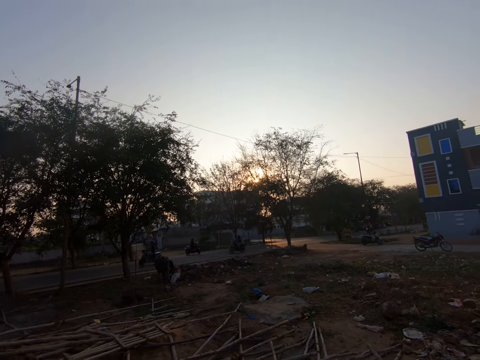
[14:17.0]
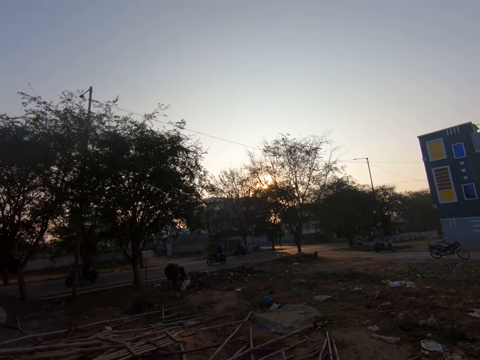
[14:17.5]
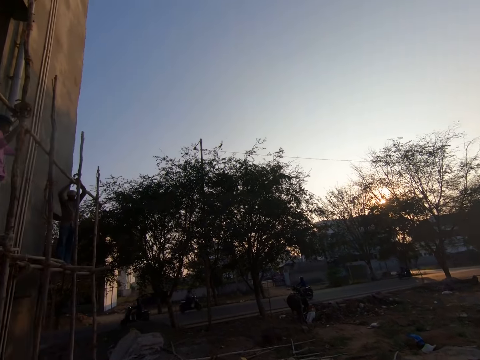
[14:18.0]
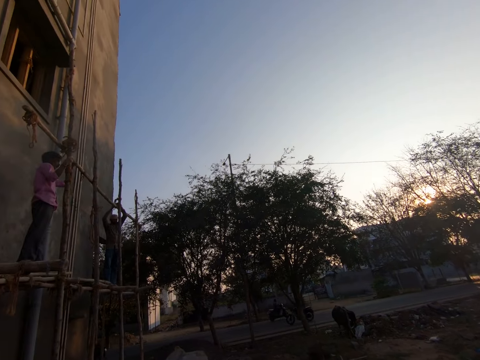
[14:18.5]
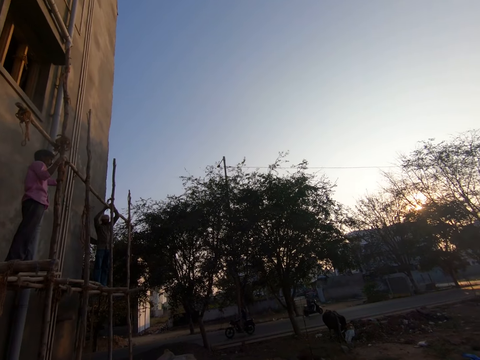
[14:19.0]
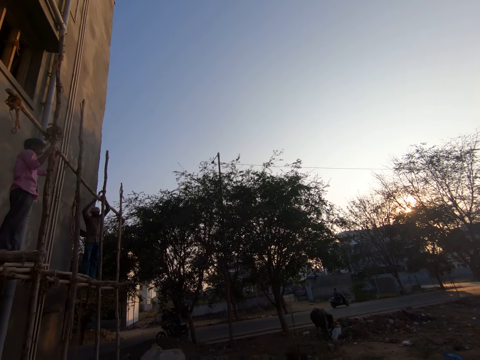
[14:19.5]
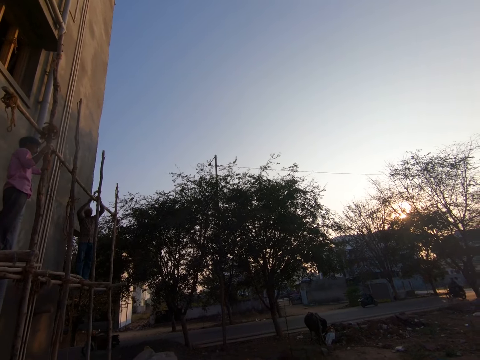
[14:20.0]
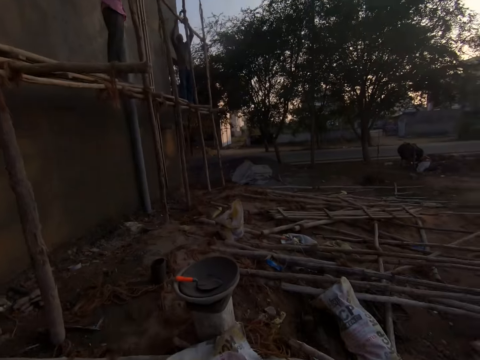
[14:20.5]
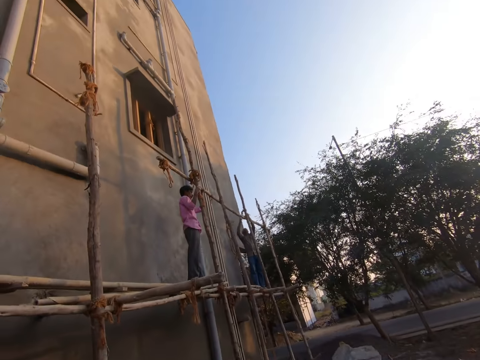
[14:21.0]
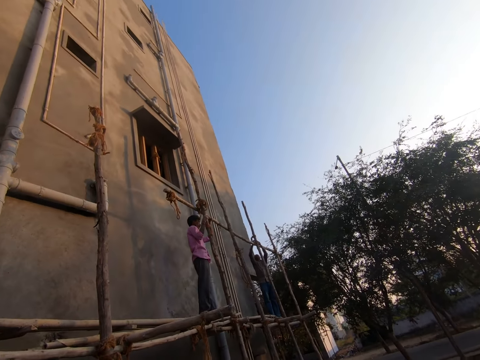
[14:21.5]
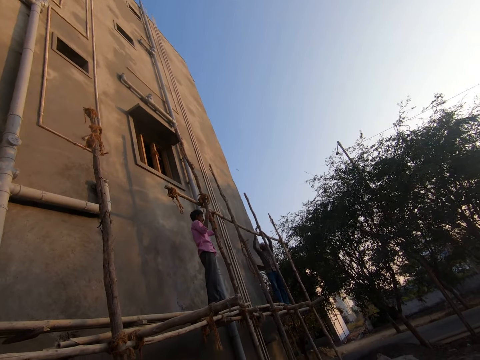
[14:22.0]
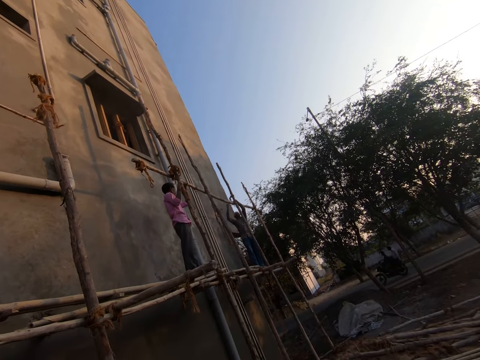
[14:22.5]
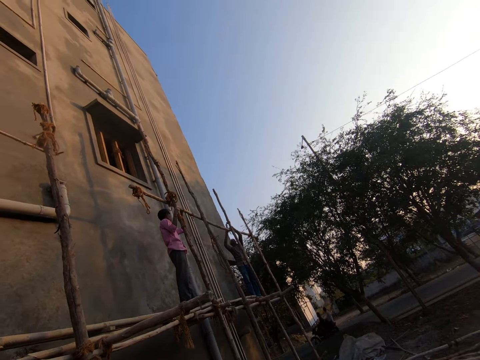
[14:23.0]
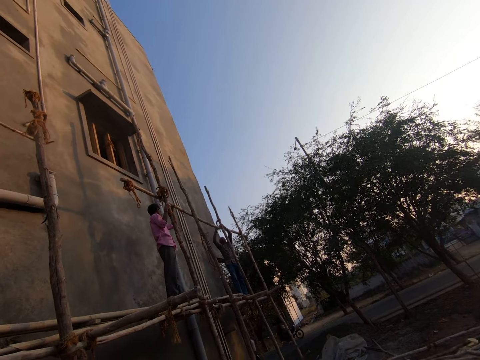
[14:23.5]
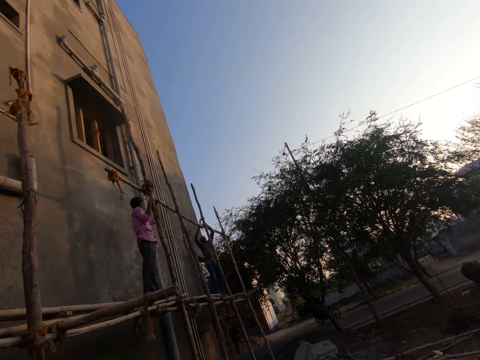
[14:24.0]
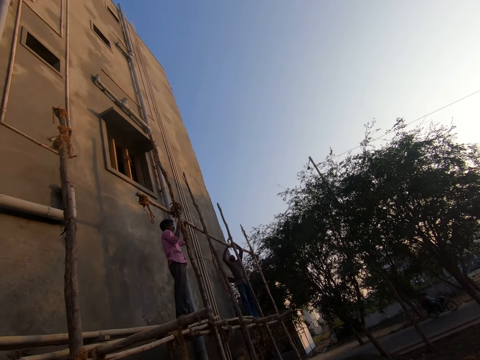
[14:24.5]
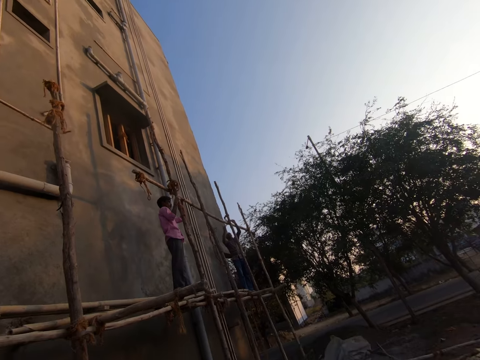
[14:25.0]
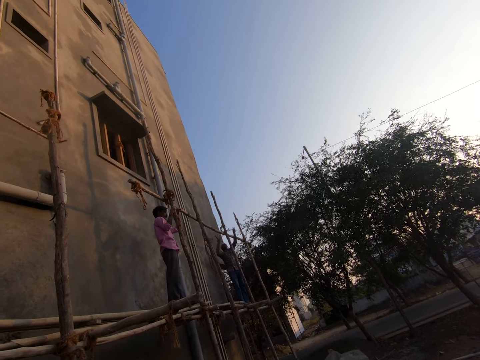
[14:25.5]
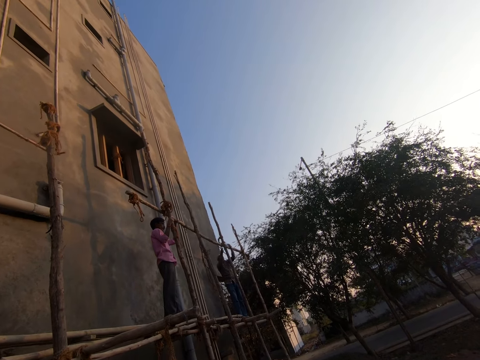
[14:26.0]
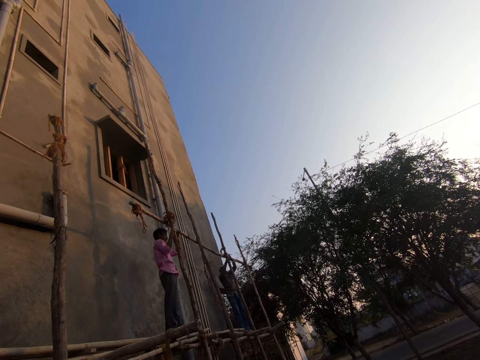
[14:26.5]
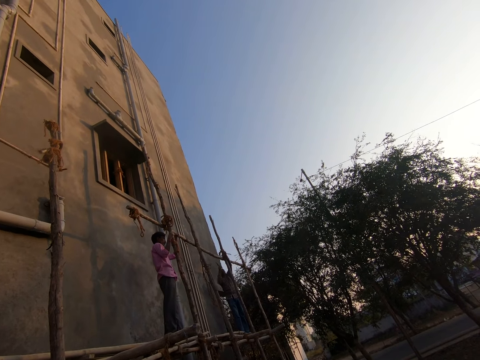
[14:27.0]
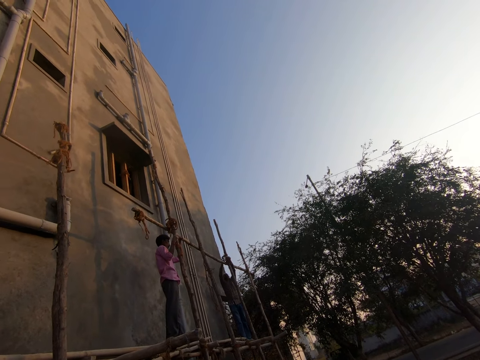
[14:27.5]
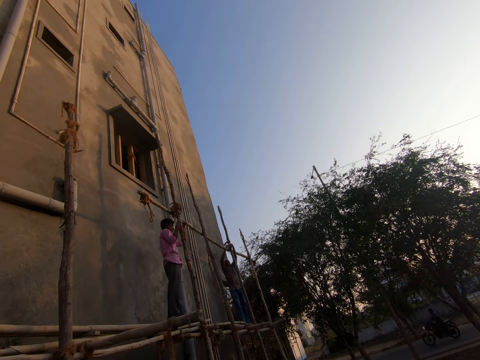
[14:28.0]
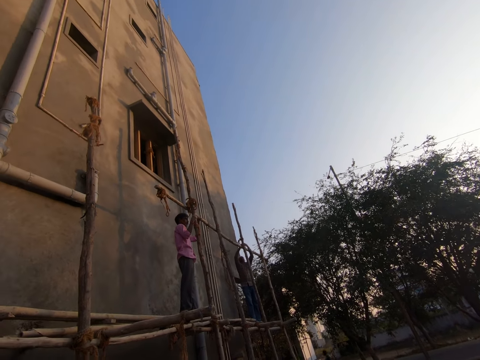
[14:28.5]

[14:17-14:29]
A male adjusts the construction post.

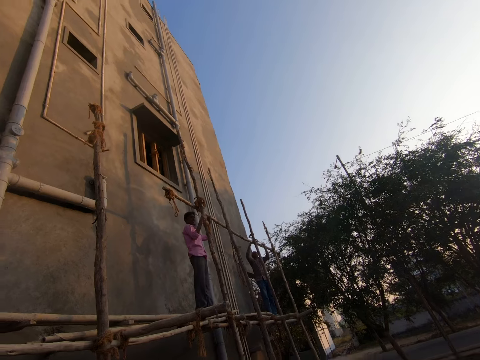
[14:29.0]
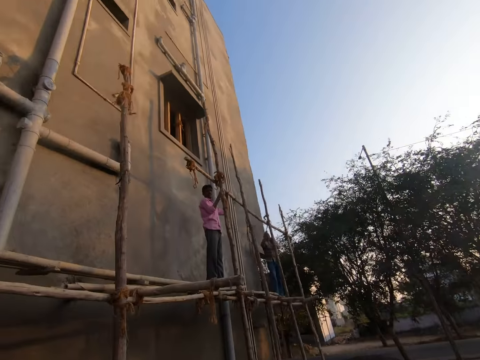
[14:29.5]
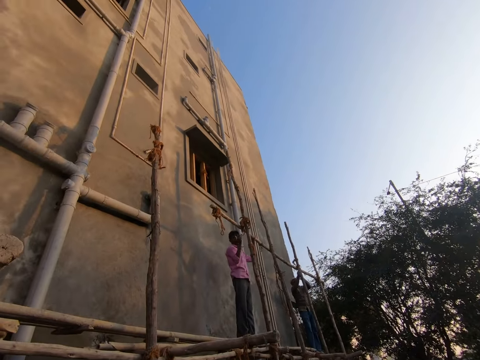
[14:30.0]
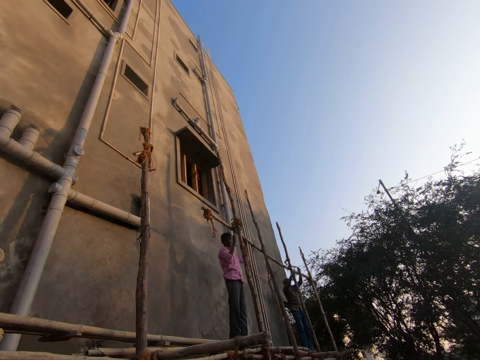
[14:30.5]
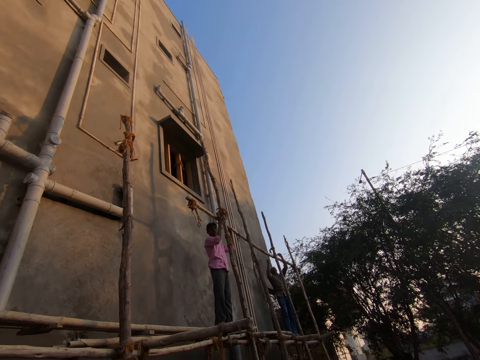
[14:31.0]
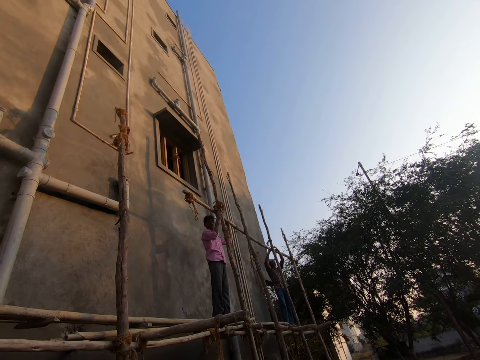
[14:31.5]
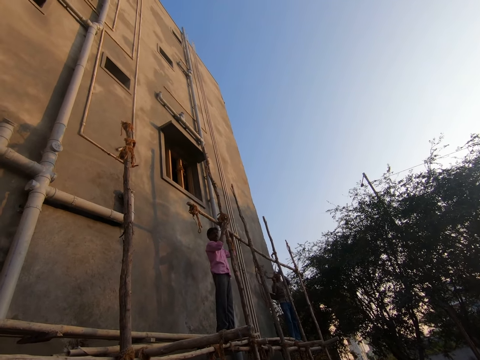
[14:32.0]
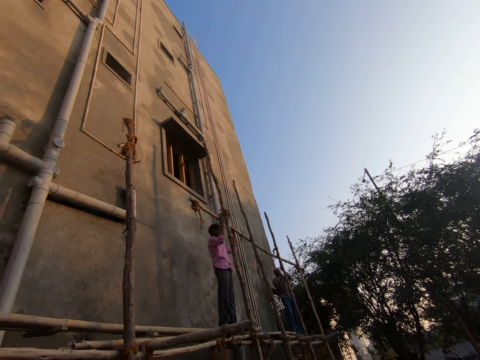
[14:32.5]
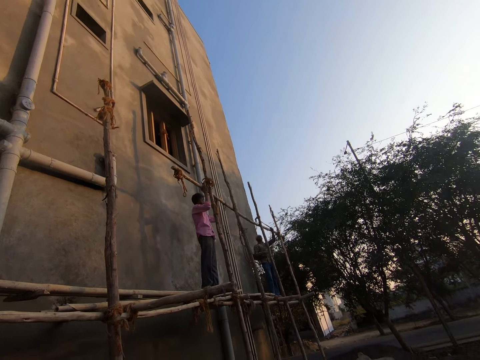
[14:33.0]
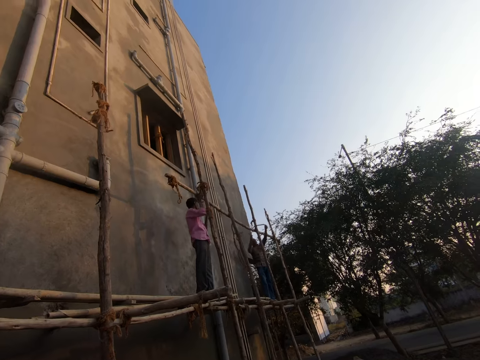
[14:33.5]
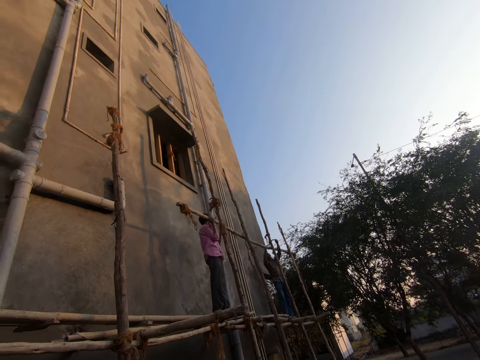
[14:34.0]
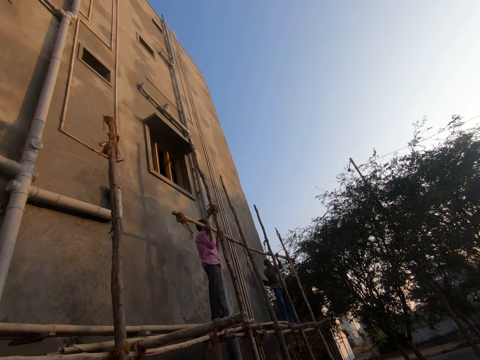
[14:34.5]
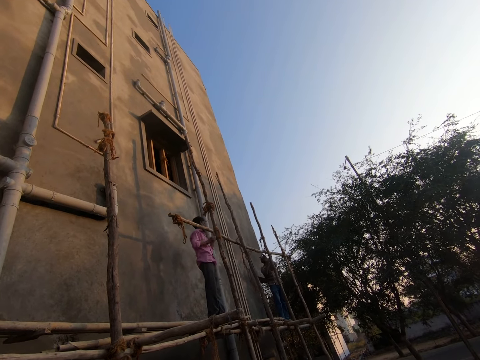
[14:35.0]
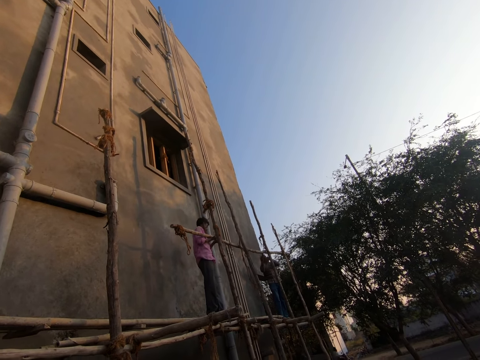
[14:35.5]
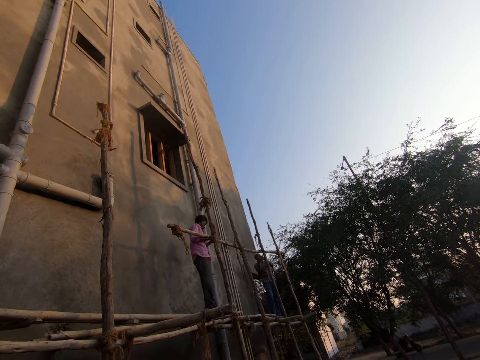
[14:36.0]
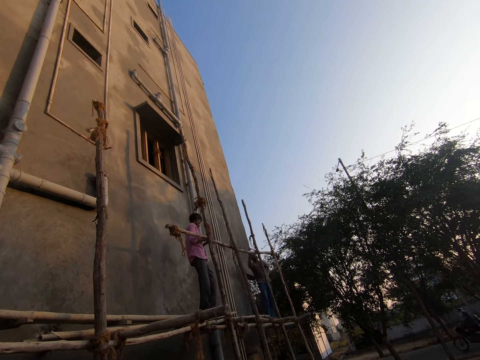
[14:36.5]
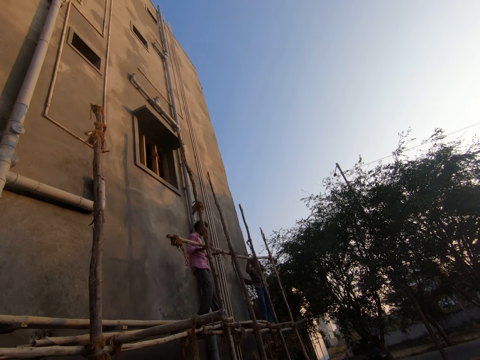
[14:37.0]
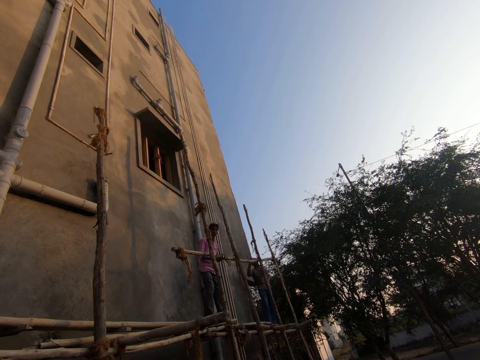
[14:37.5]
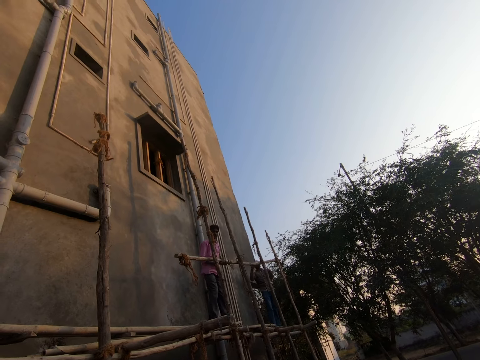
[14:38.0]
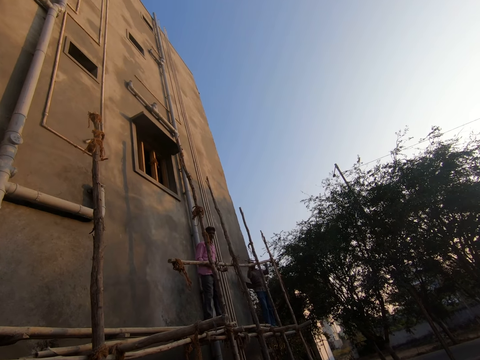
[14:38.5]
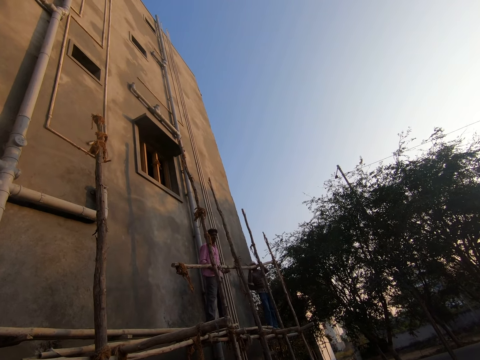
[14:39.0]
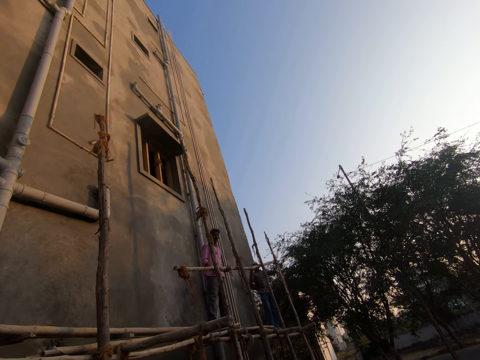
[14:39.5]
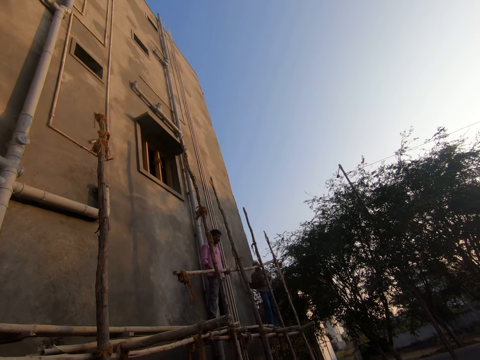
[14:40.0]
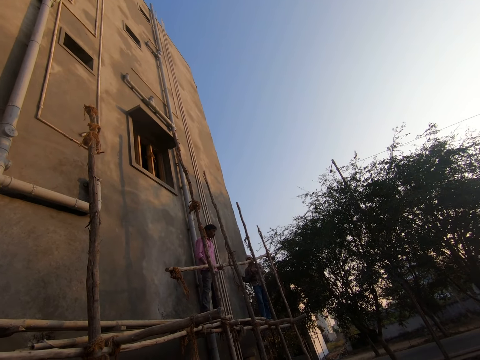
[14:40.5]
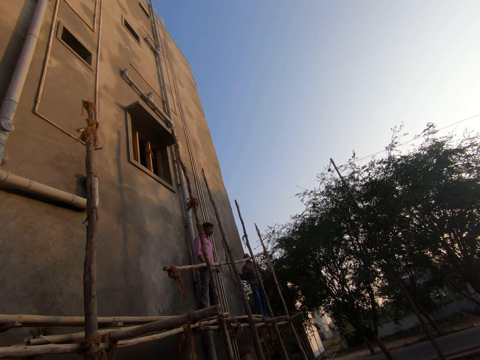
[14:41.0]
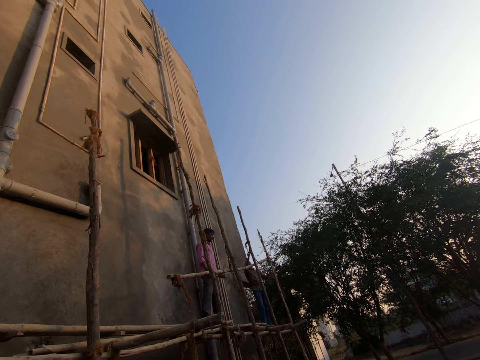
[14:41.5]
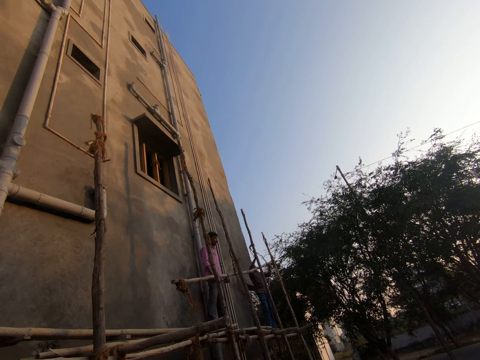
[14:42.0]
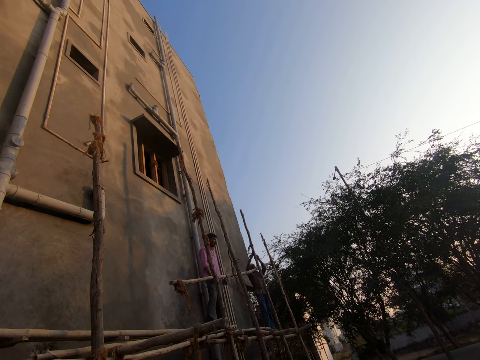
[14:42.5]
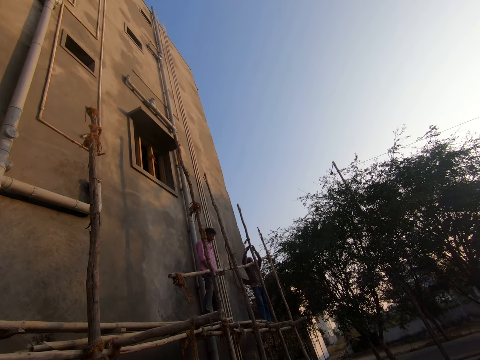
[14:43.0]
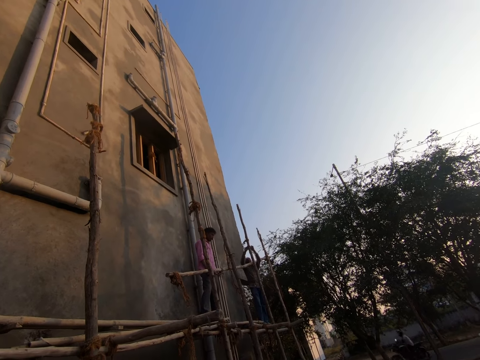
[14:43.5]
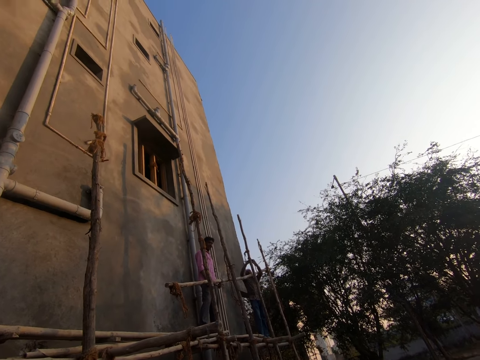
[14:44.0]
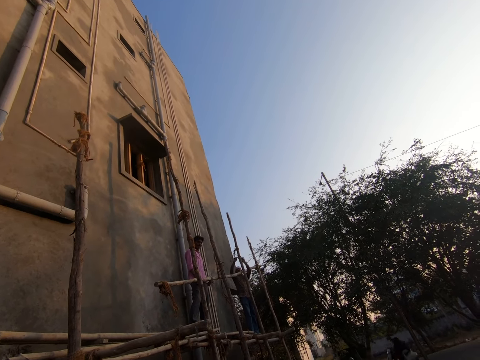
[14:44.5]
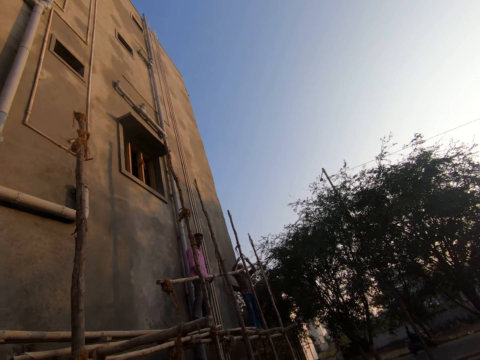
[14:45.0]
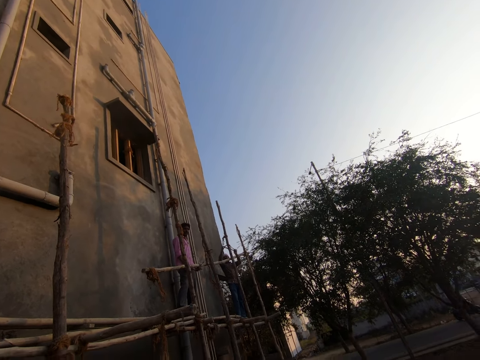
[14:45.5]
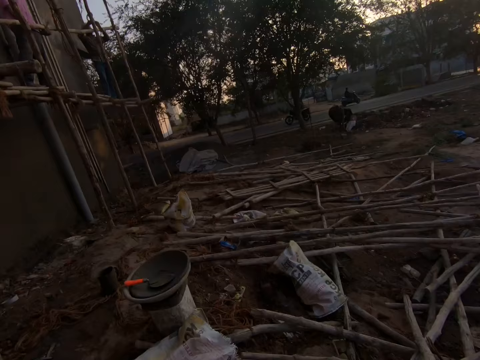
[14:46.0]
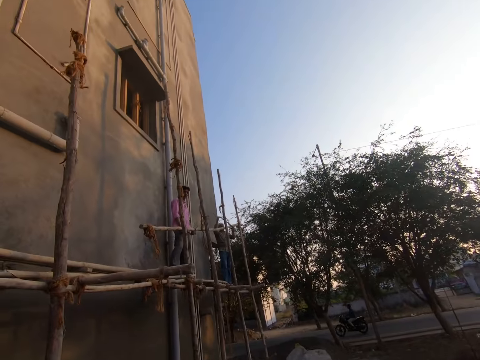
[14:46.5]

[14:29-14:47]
A male converses with another male. The first male holds the construction pole. The camera wearer converses with the first male. The first male supports the pole with hands, and lifts the construction pole with the other male. The other male adjusts the construction post.
